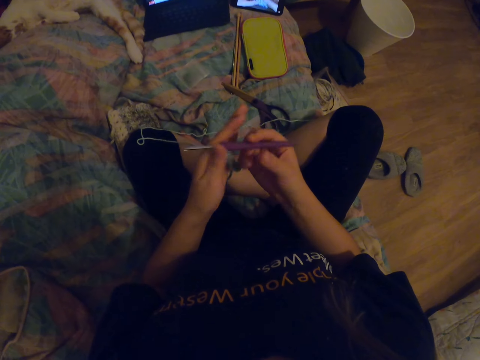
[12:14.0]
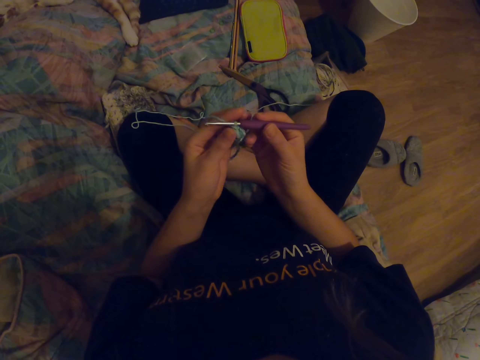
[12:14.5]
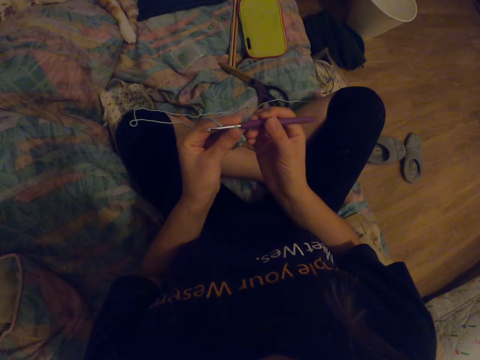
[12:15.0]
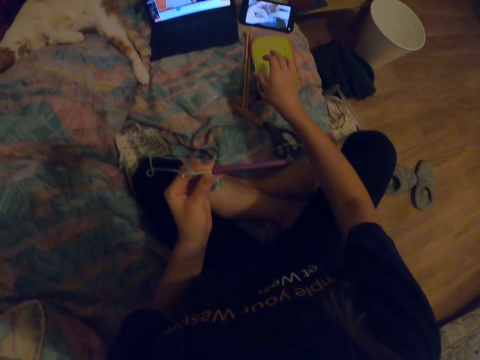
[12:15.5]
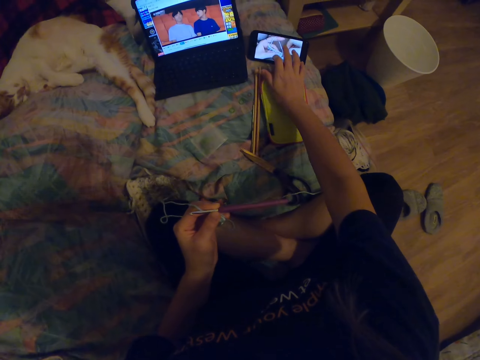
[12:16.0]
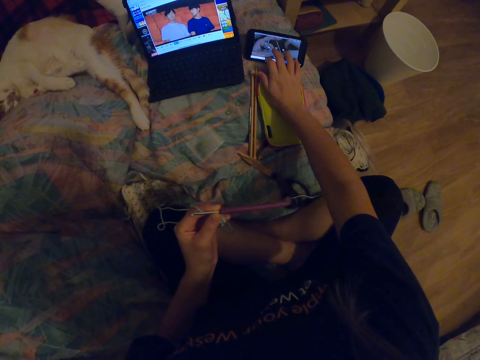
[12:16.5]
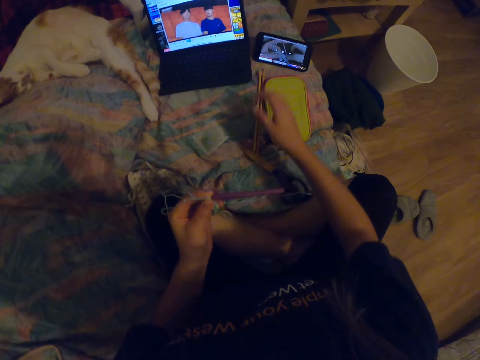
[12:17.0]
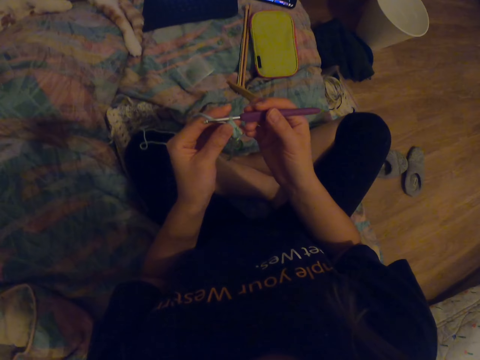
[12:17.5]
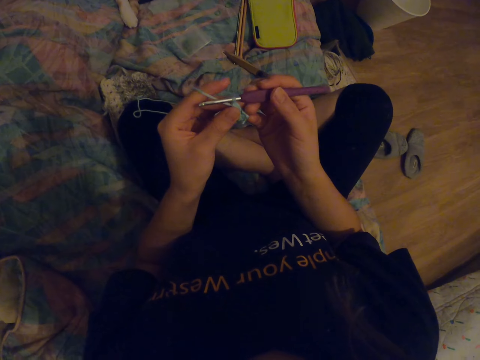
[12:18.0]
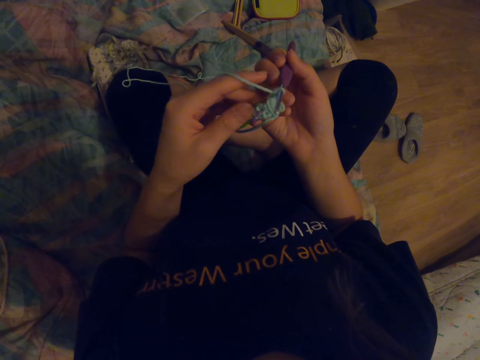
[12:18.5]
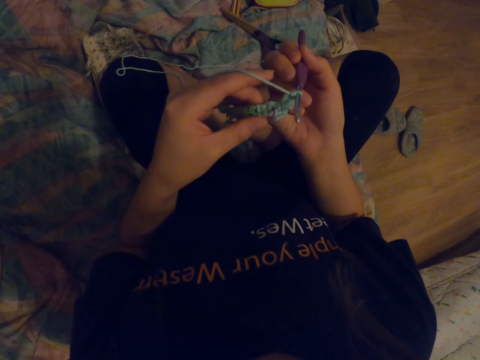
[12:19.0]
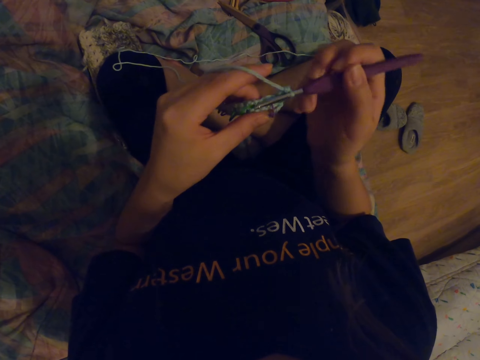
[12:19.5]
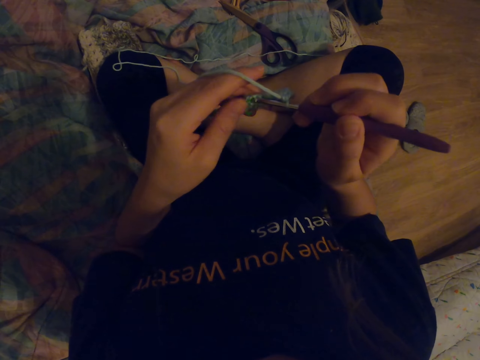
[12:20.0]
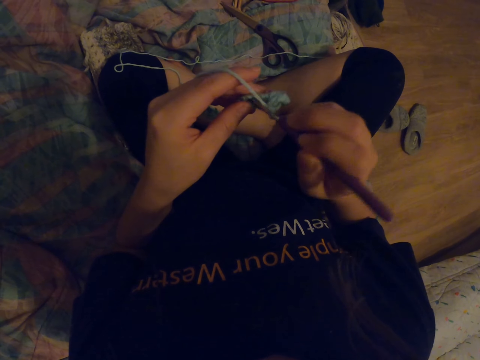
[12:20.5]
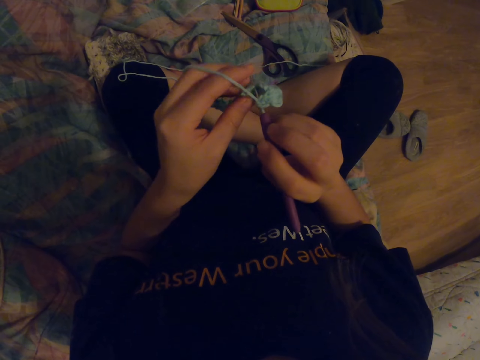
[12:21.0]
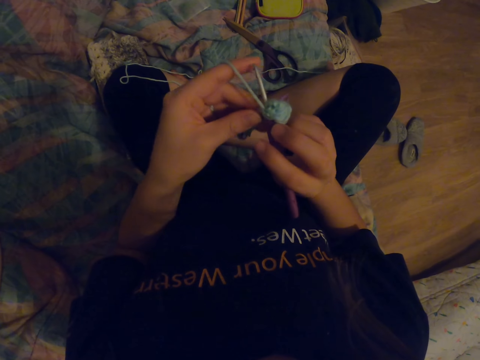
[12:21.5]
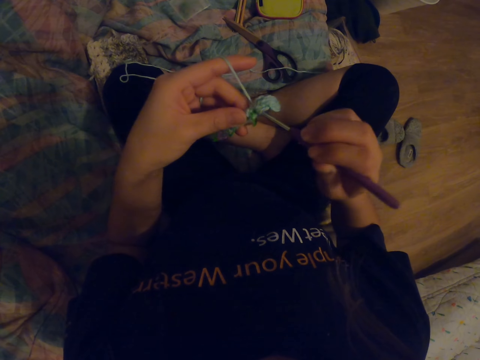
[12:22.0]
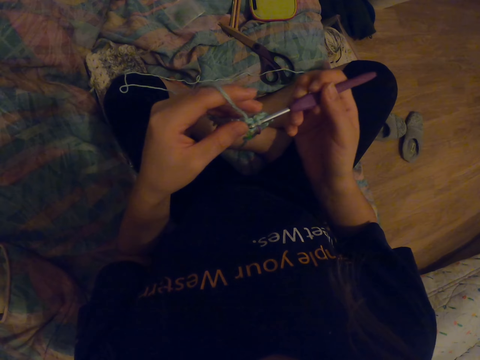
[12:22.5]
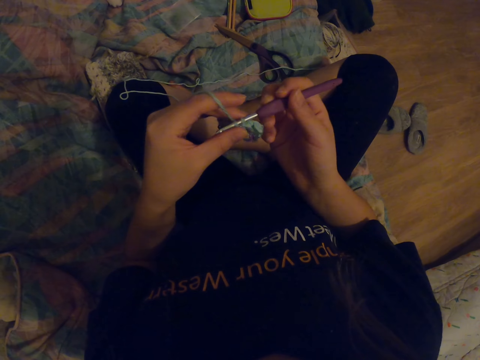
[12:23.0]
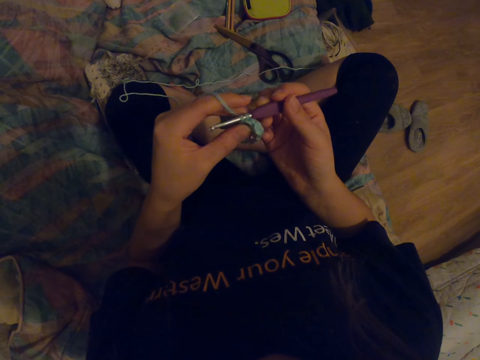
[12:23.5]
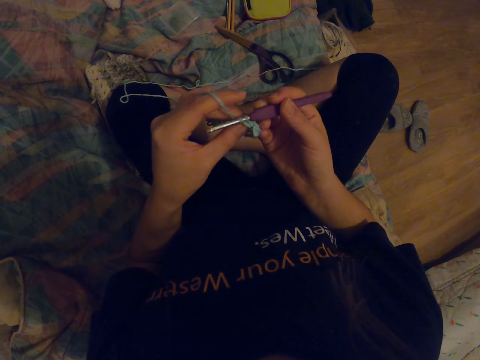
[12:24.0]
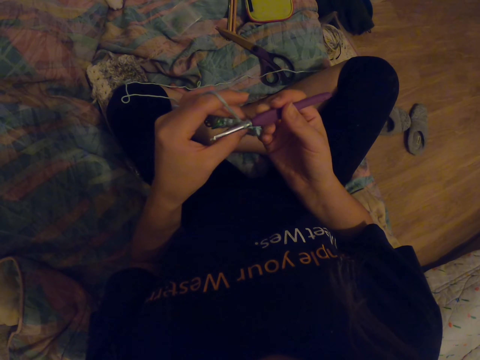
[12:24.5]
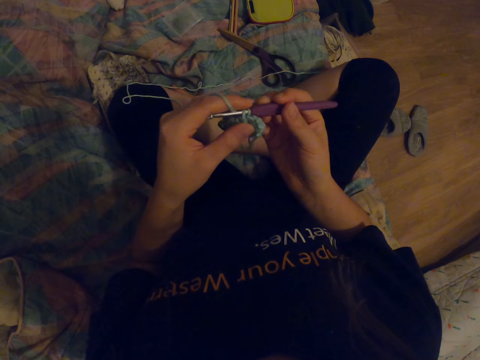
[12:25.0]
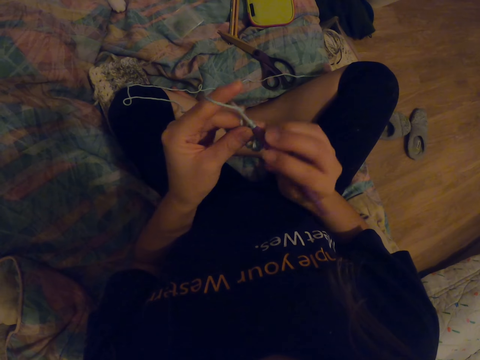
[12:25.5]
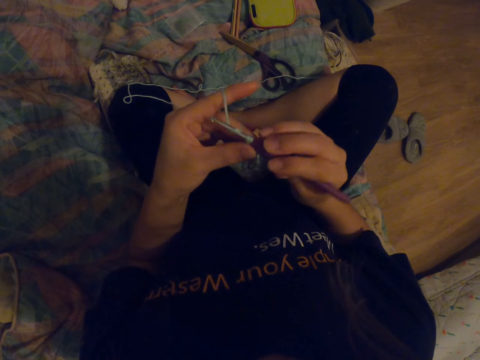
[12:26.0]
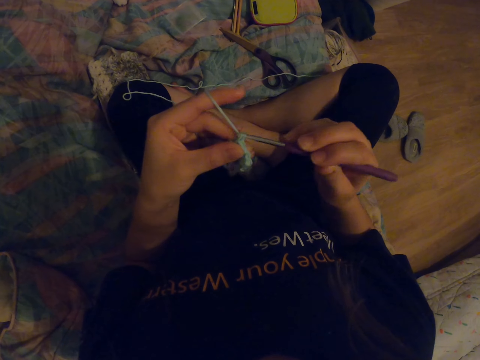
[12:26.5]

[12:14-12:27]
The camera wearer scrolls the phone. They touch the phone screen. They look at the fabric. They knit the fabric with a crochet hook.

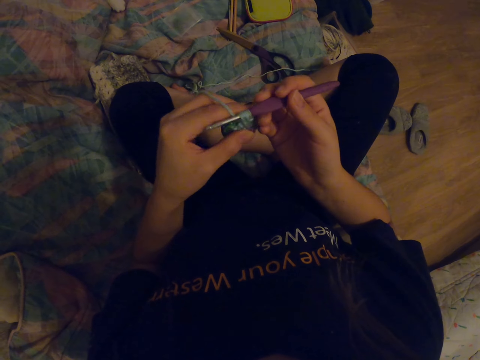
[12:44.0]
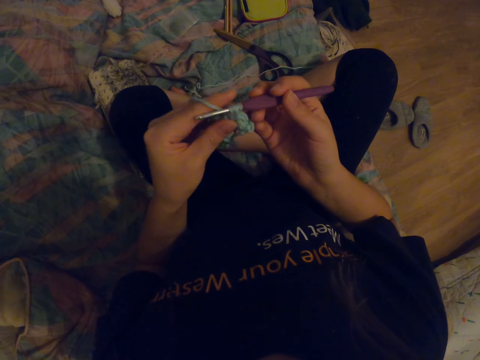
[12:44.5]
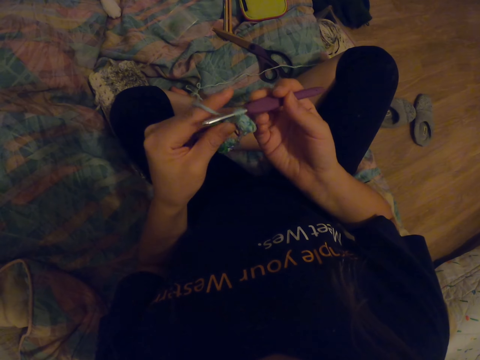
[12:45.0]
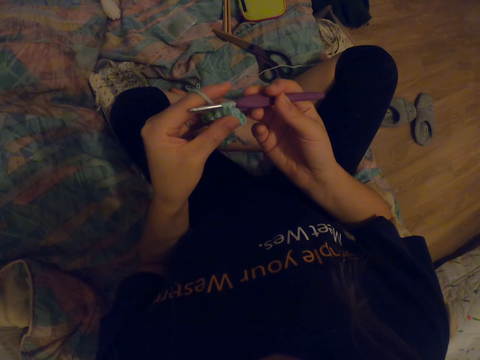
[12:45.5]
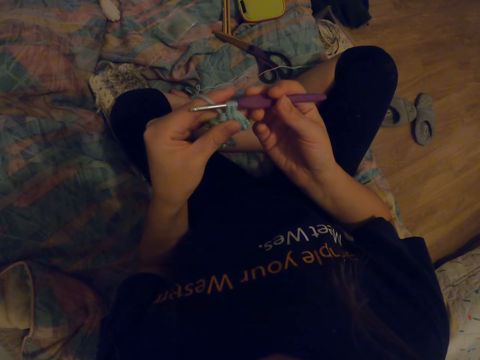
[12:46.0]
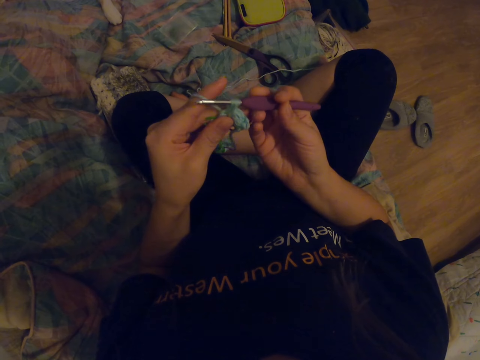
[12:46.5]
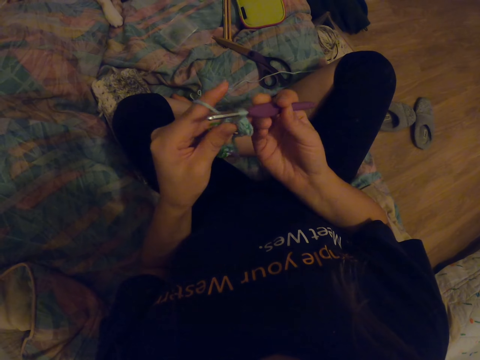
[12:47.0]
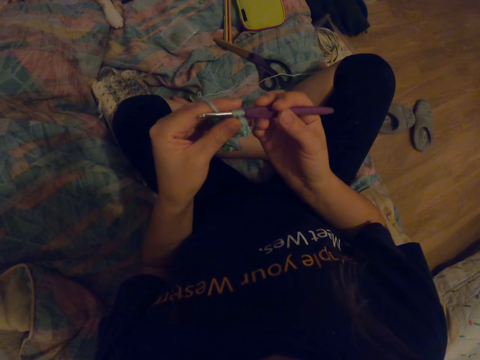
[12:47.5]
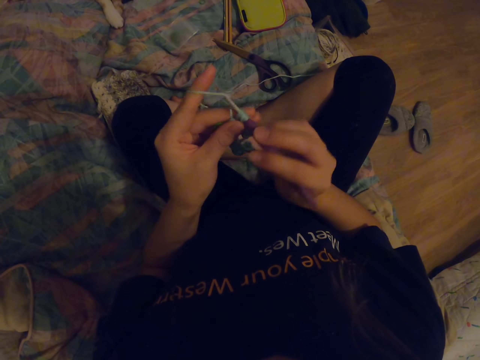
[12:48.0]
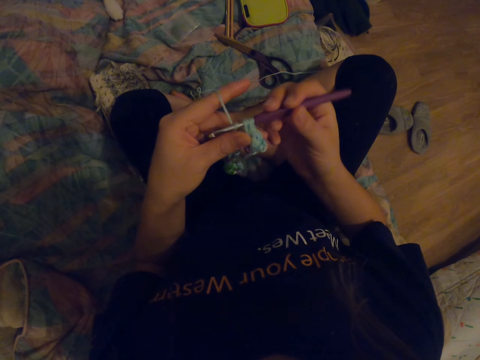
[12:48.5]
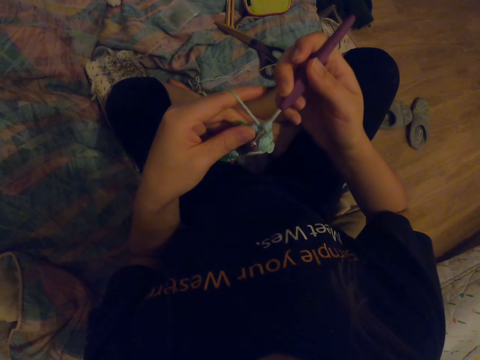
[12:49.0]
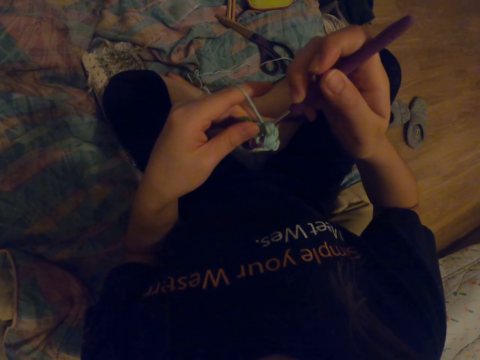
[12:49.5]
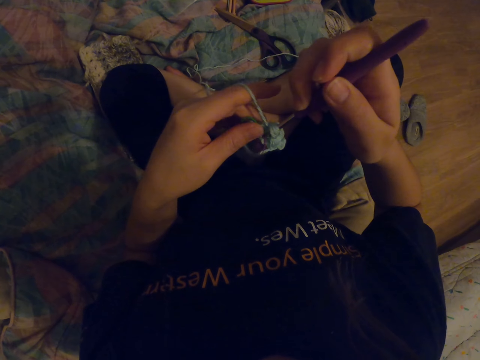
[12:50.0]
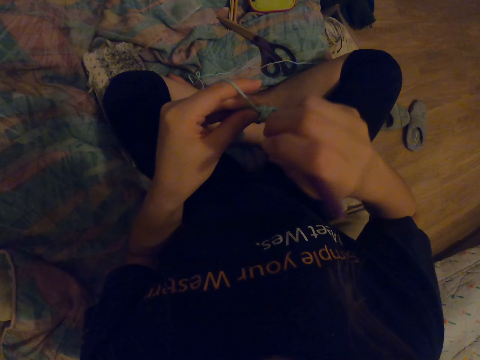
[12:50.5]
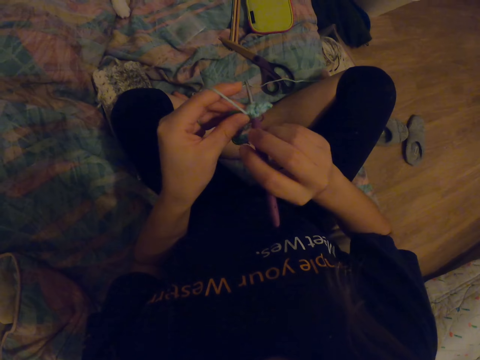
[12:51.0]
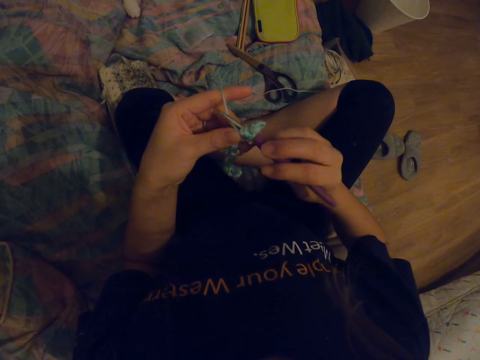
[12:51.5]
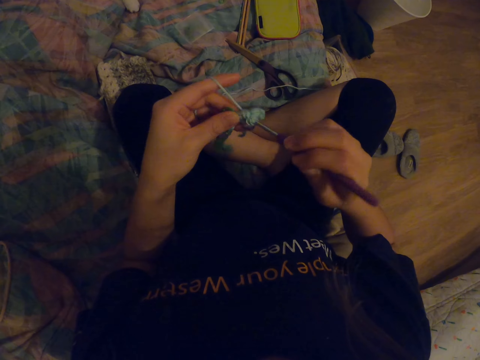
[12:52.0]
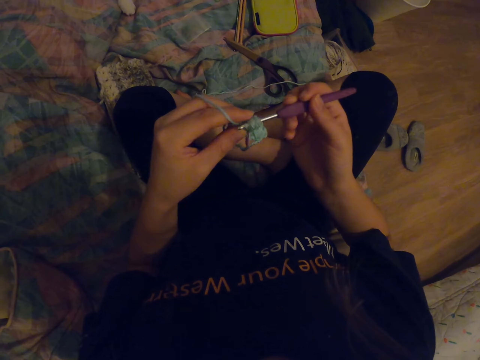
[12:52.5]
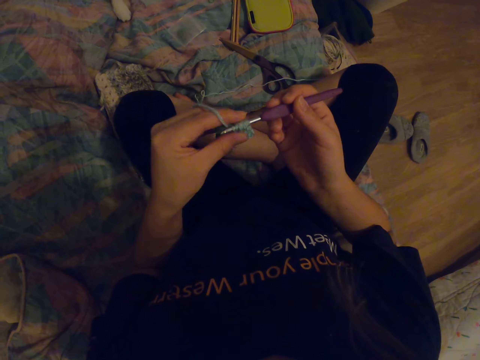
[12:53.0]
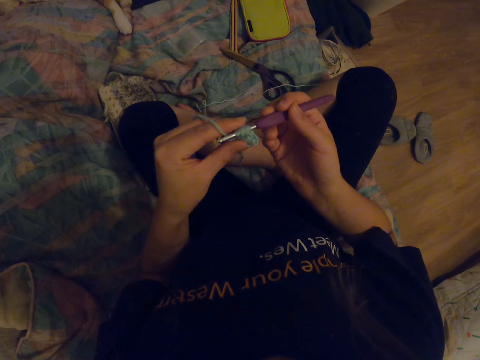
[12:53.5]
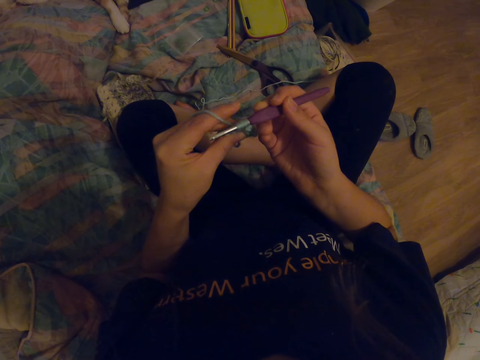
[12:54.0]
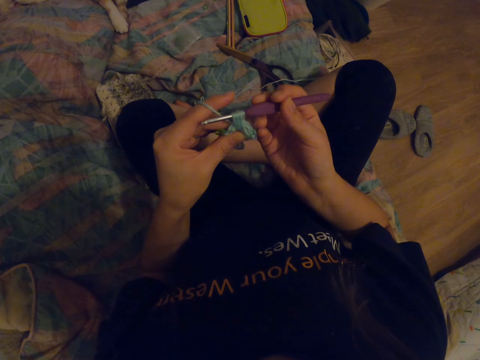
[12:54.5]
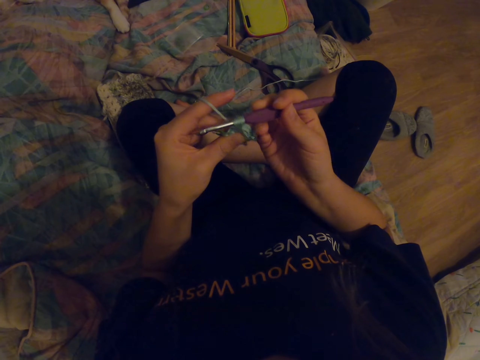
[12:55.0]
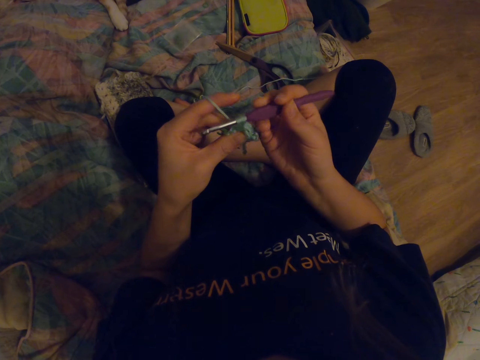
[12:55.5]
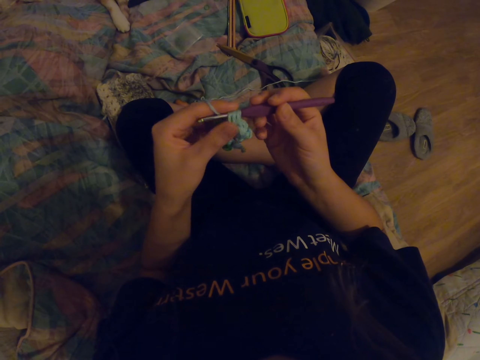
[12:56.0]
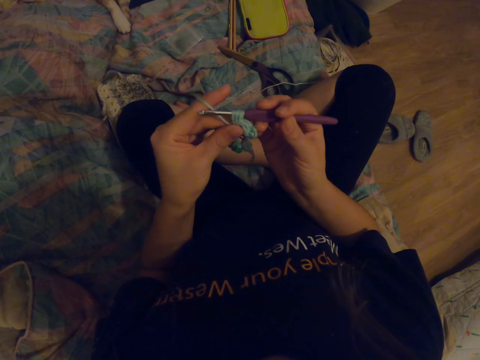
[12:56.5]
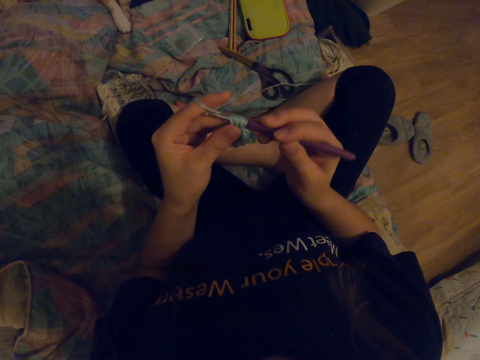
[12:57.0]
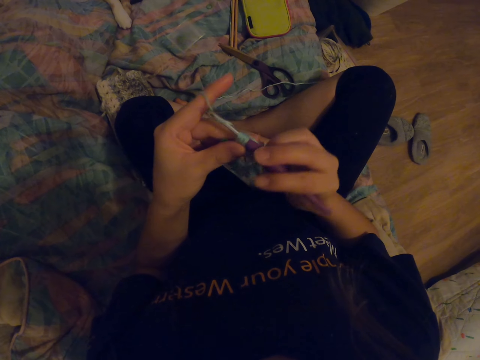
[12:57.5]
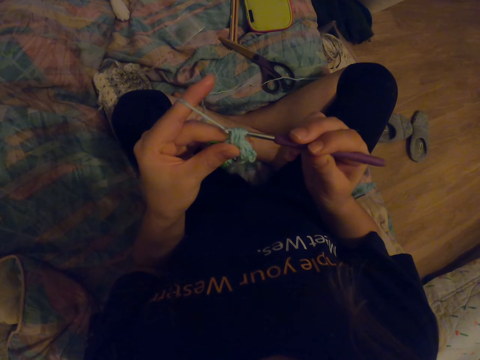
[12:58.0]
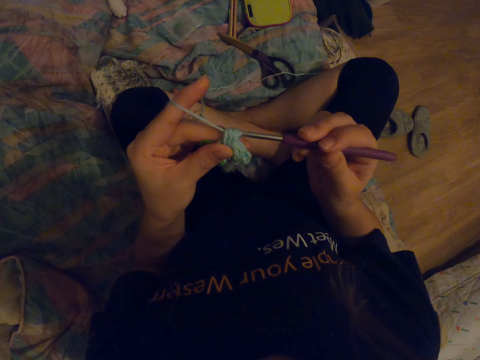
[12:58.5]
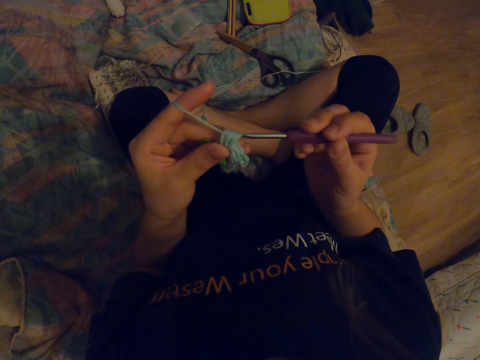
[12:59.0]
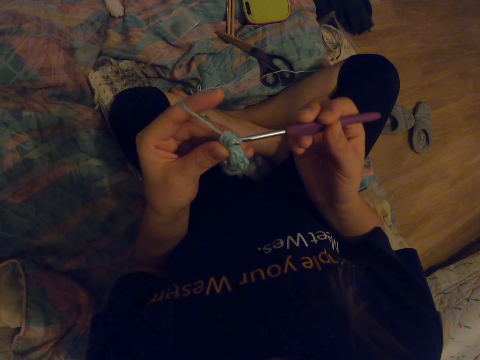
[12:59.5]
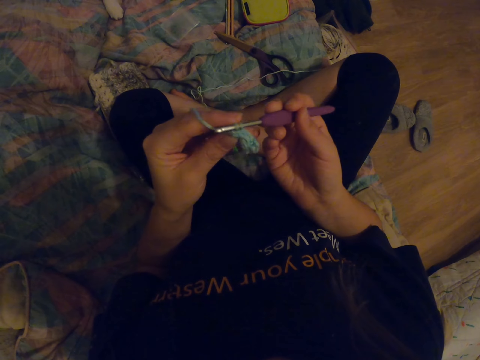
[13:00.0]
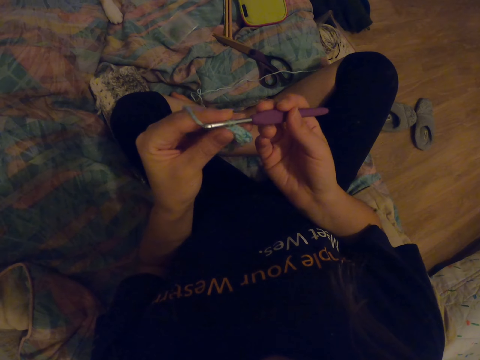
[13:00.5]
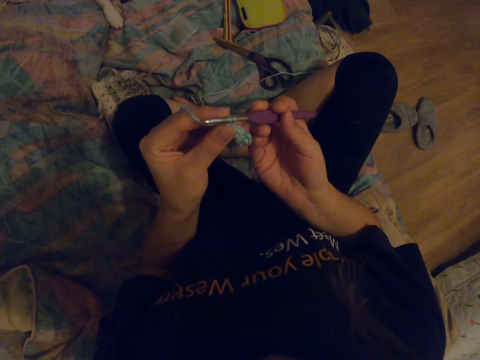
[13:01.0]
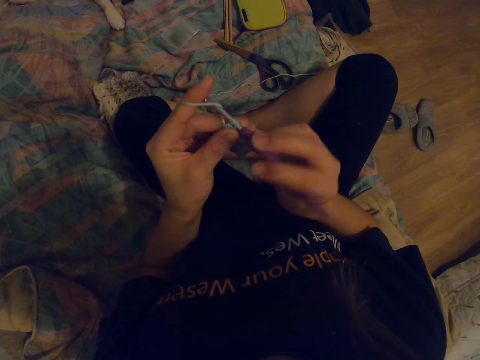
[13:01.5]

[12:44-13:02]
The camera wearer looks at the fabric. They knit the fabric with a crochet hook.
